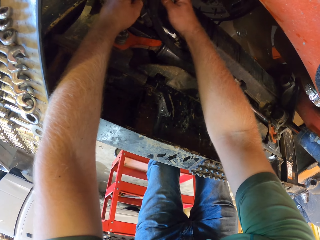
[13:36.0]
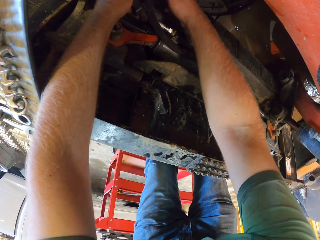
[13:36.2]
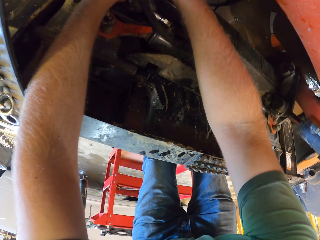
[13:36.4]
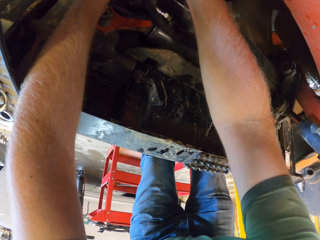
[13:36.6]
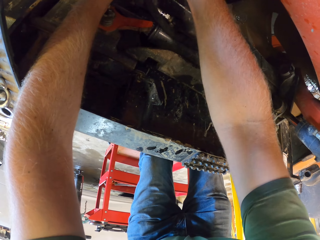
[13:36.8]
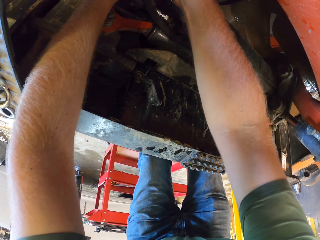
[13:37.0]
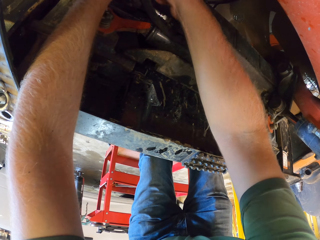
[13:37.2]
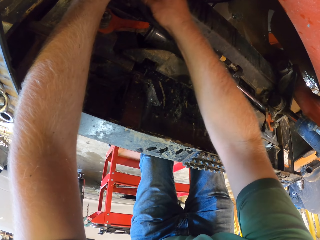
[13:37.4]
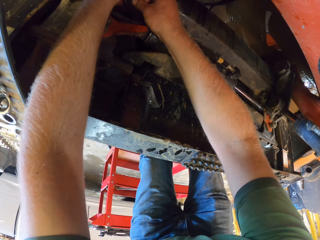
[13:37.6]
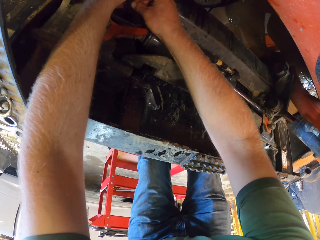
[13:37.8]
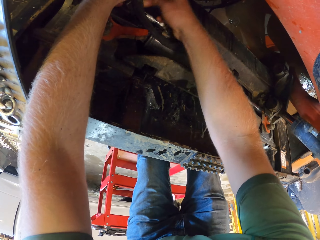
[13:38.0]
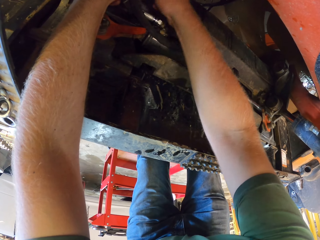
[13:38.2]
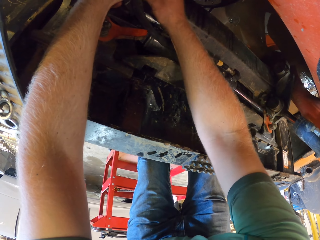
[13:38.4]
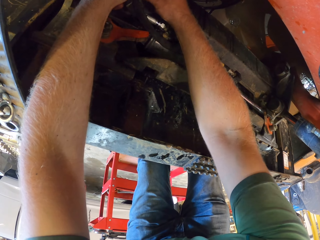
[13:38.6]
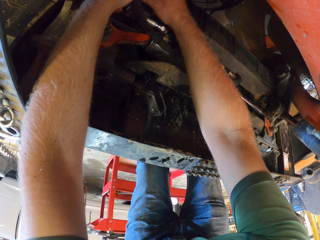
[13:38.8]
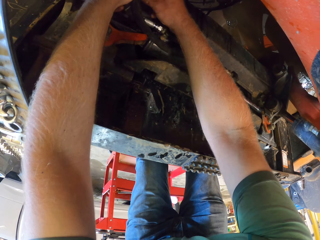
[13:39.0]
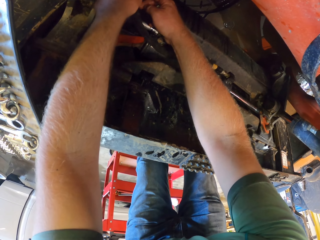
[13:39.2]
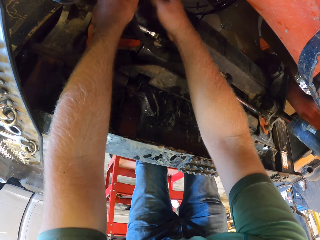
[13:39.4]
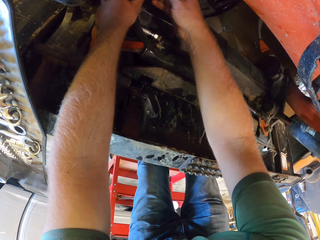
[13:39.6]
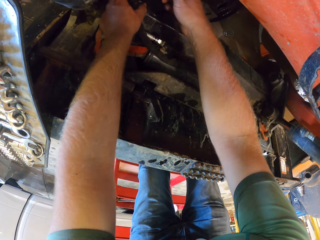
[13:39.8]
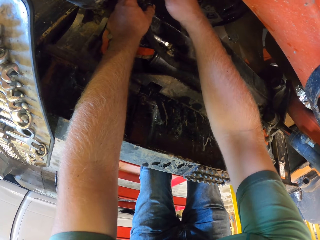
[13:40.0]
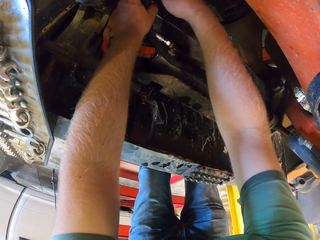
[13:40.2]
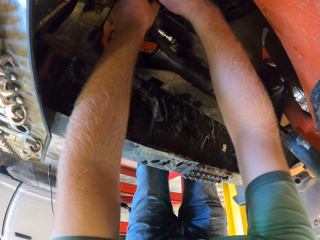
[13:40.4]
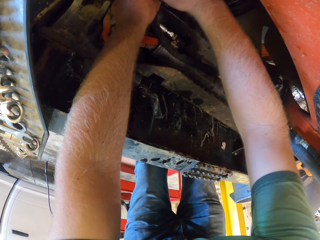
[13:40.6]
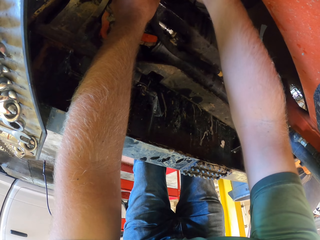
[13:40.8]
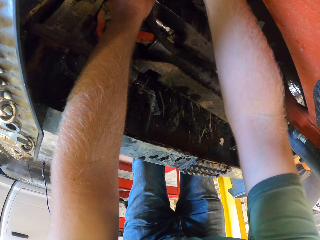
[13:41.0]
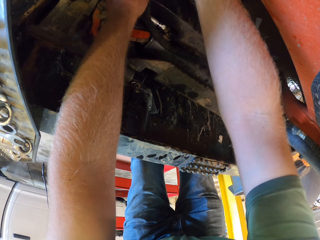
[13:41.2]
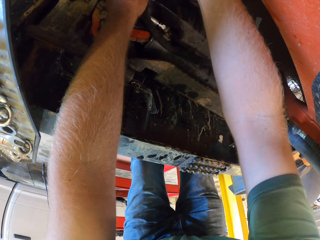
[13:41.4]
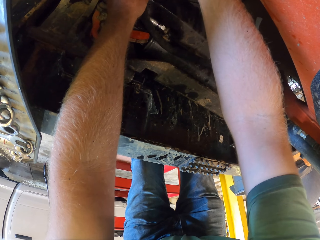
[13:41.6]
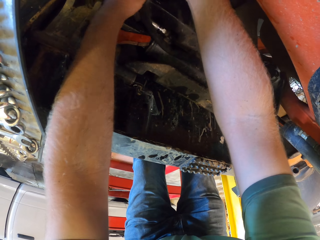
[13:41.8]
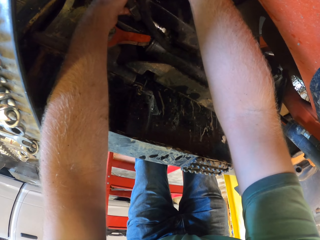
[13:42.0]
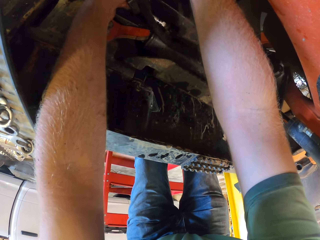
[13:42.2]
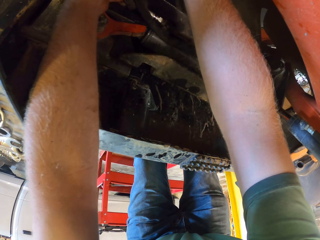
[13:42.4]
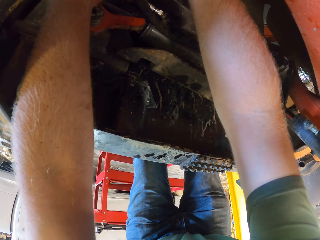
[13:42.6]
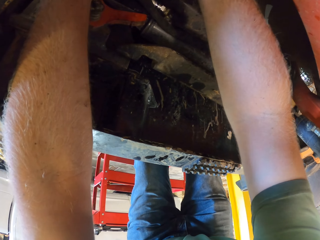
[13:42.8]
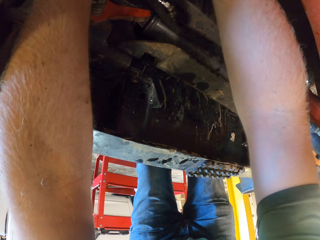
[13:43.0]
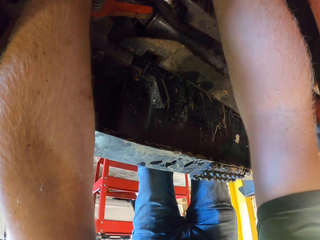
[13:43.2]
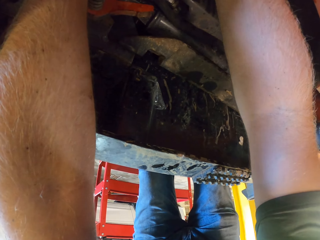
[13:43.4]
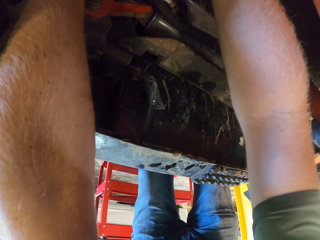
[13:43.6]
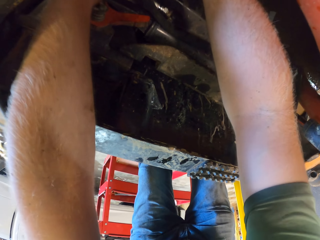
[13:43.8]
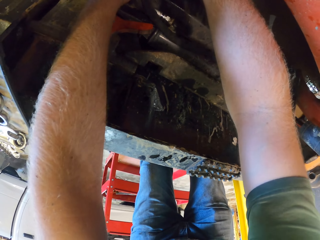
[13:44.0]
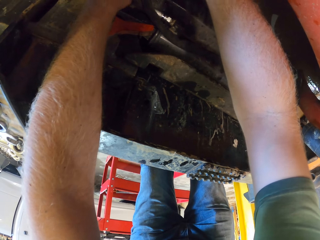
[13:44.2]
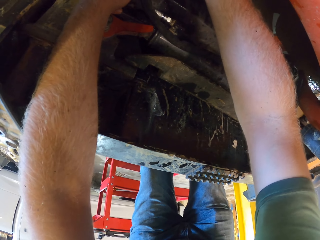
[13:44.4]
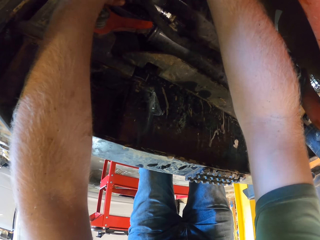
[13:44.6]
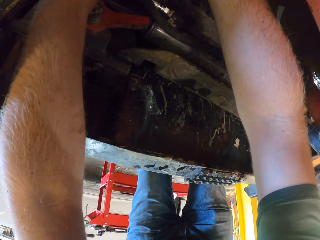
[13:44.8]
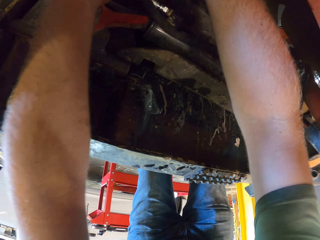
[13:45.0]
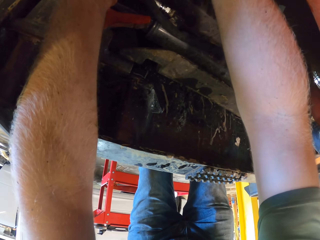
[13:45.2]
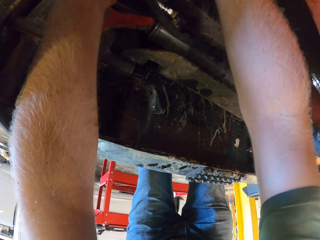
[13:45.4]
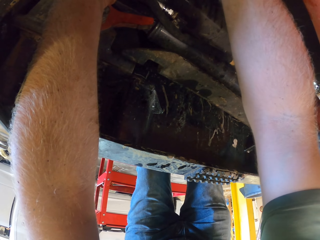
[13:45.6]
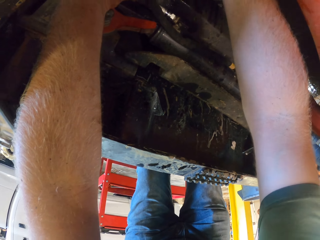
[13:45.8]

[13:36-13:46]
The camera wearer places the bolt into the bearing or plastic pipe holder with his right hand.

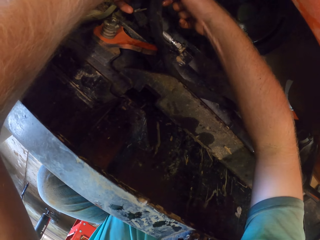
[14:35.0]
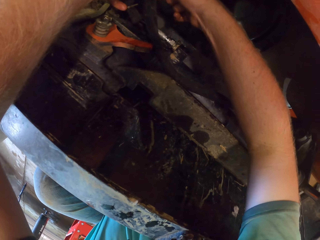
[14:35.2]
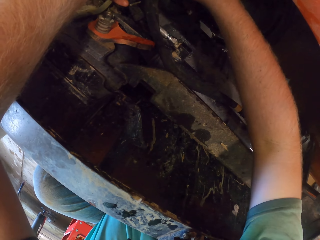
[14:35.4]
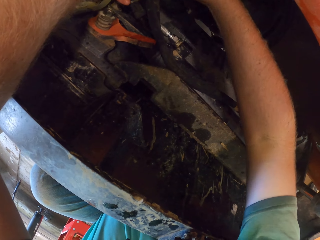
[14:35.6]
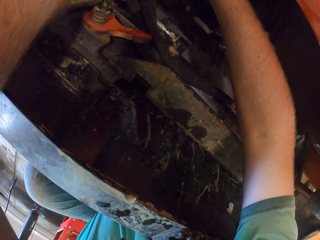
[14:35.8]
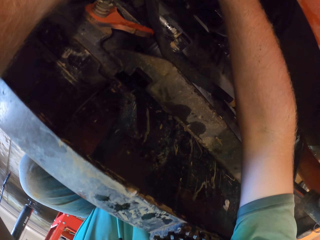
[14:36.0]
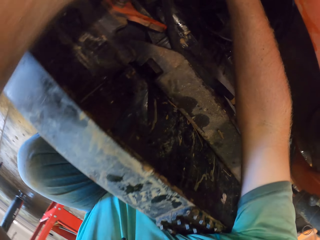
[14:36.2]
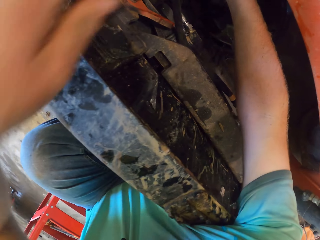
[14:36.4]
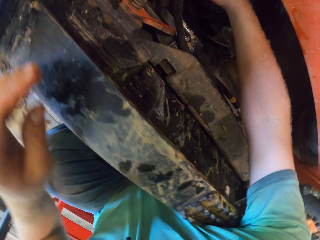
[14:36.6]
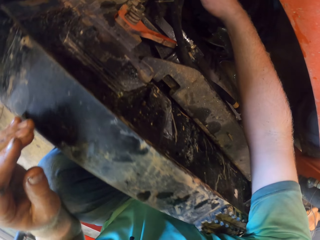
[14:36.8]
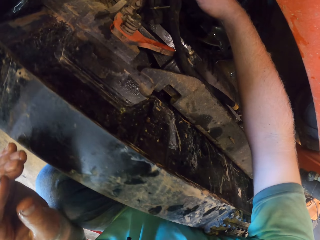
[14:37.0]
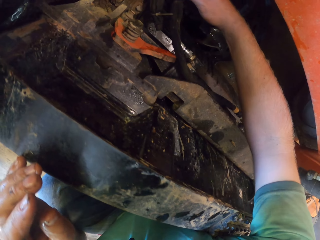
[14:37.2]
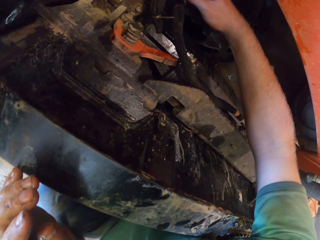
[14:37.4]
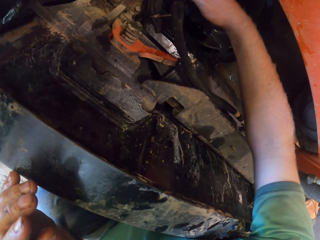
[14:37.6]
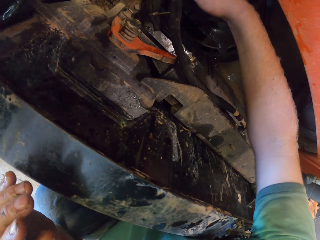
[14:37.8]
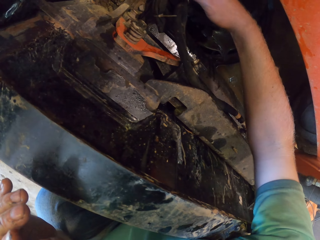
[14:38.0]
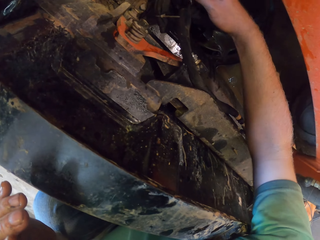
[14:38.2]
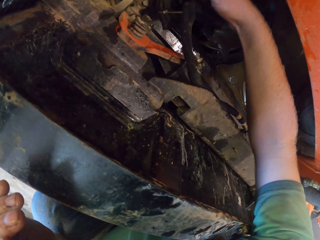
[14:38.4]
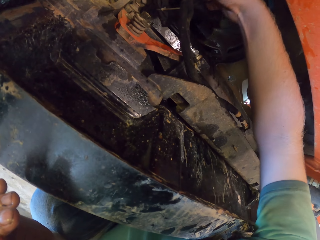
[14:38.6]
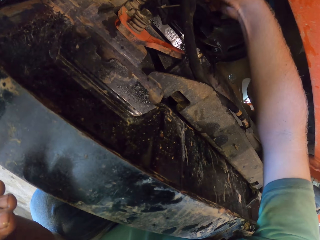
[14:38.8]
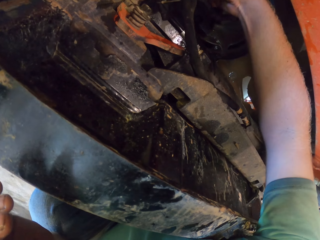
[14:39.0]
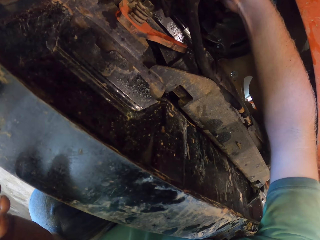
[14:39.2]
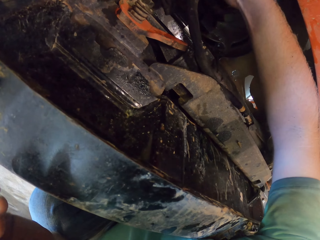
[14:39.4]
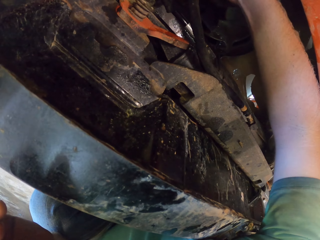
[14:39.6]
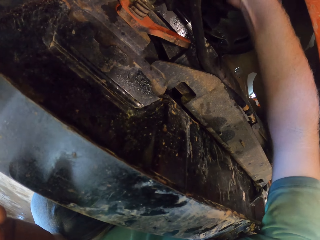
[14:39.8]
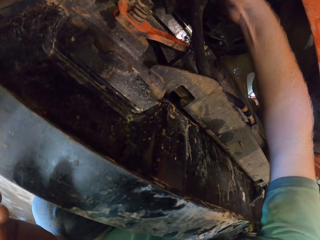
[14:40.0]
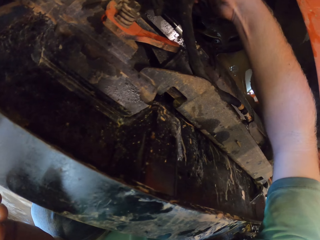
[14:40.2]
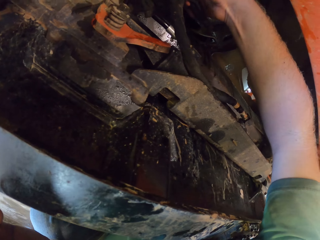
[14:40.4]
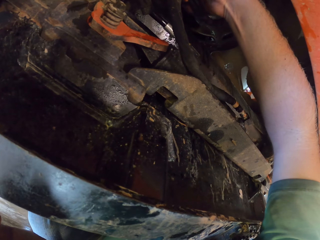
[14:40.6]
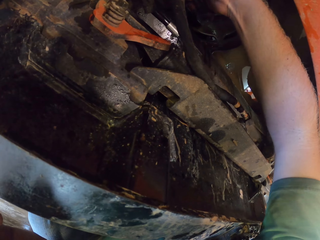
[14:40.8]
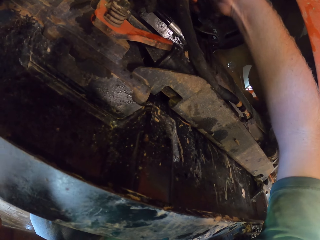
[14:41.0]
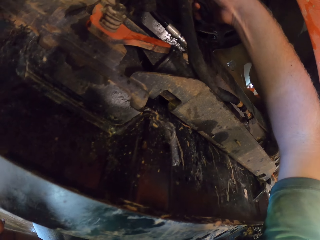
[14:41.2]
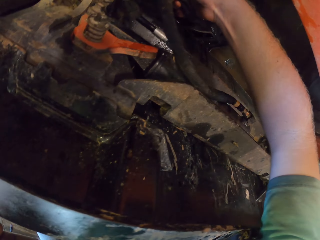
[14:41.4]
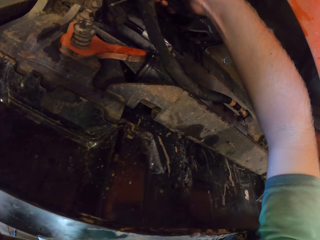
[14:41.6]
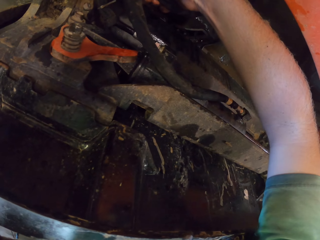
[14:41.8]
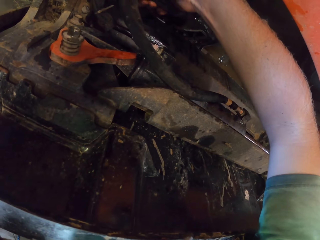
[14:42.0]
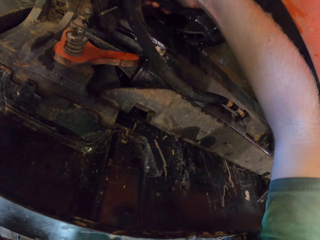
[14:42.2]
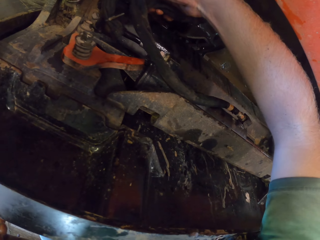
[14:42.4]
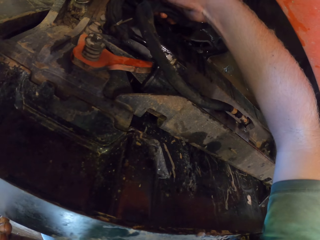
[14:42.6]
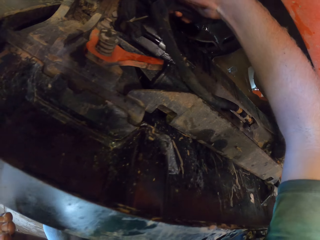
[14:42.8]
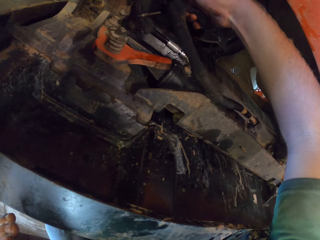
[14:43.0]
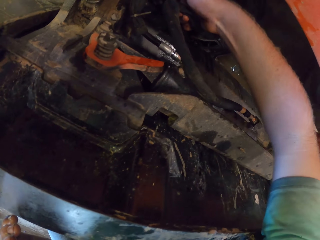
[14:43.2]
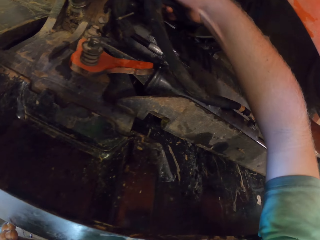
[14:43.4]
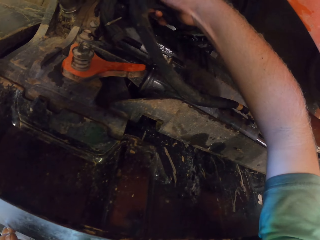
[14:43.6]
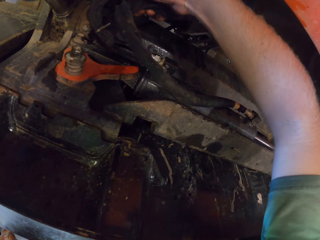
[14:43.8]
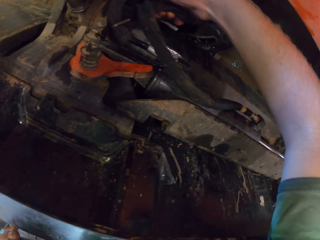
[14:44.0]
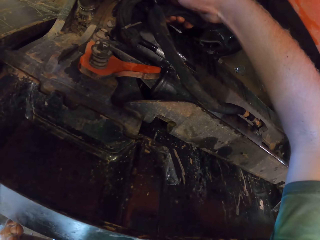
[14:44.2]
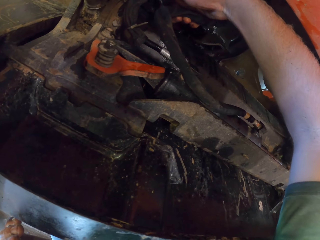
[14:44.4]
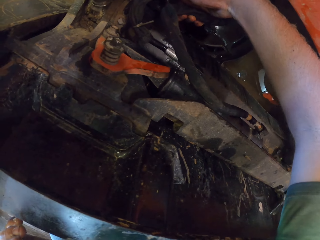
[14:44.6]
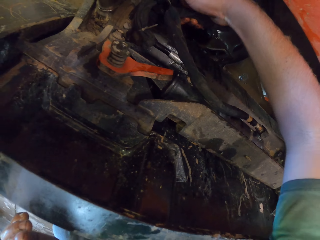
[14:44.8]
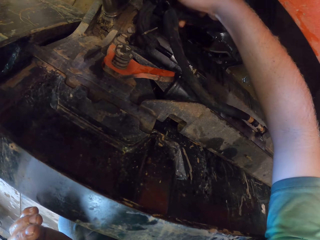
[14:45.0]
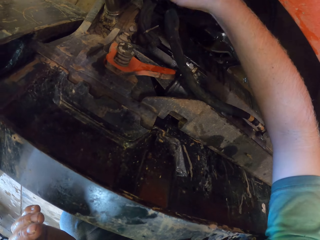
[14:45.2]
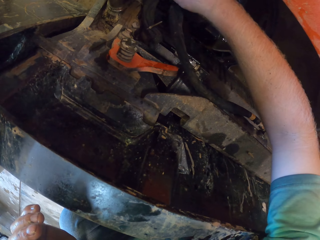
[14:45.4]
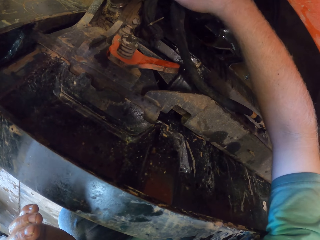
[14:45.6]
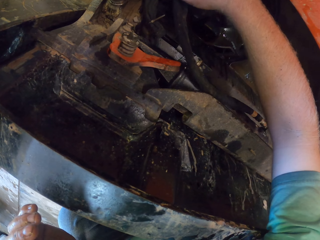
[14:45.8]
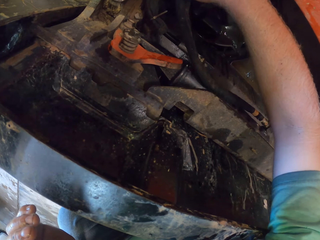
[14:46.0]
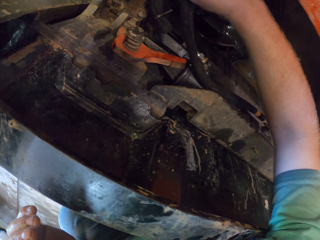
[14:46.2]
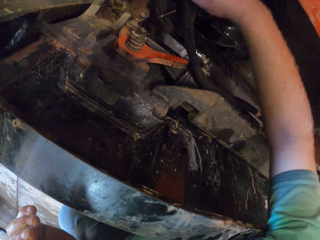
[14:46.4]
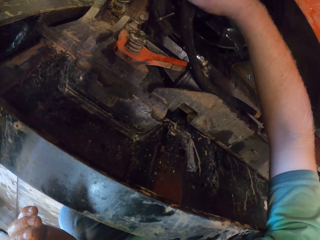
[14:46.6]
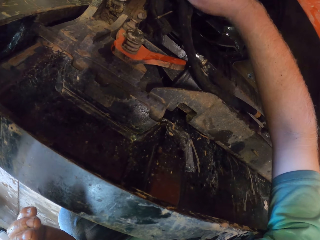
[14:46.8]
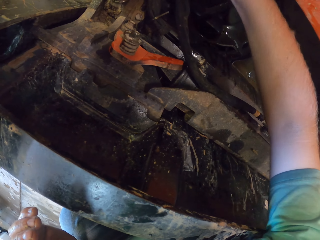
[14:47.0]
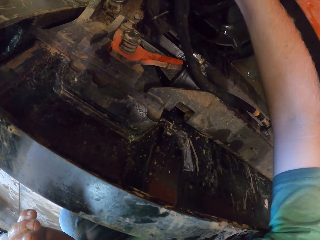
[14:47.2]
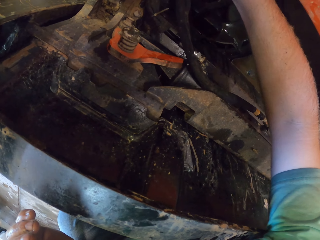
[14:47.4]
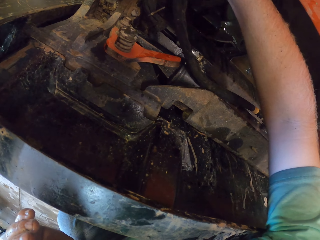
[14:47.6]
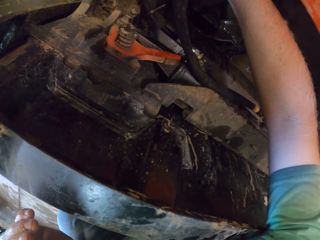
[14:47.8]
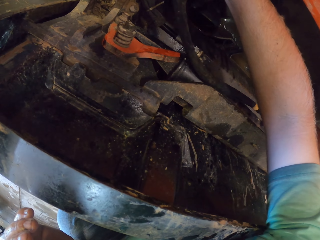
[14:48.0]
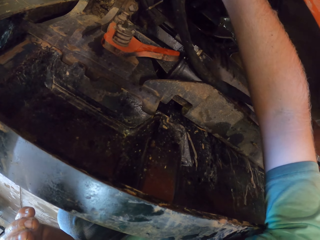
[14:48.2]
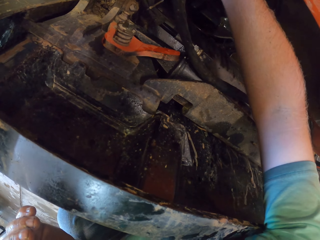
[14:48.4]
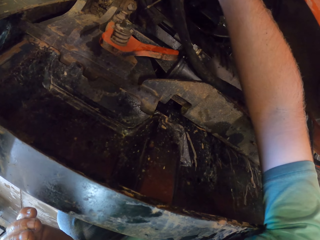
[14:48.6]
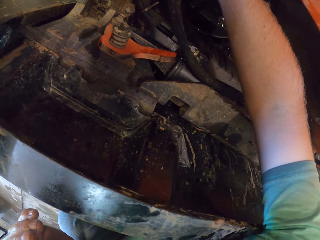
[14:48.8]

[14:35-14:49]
The camera wearer removes his left hand from the automobile. He repairs the automobile with his right hand.
